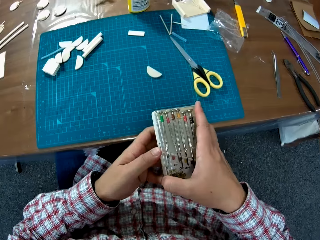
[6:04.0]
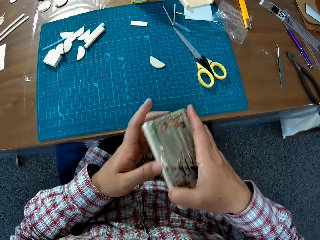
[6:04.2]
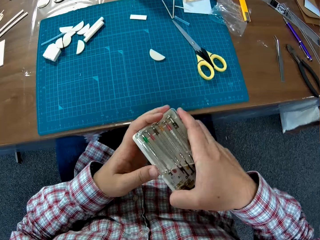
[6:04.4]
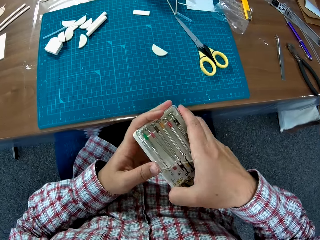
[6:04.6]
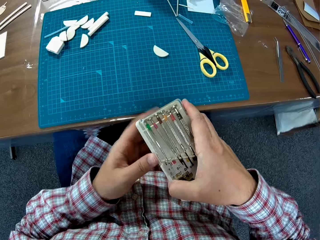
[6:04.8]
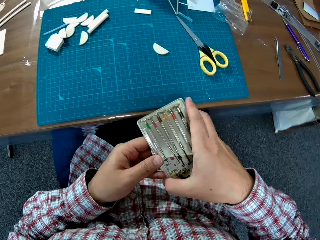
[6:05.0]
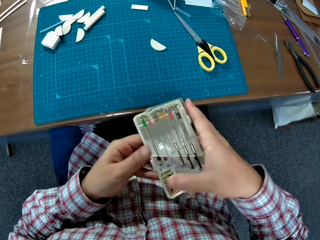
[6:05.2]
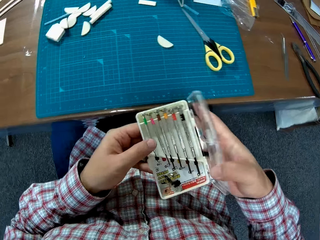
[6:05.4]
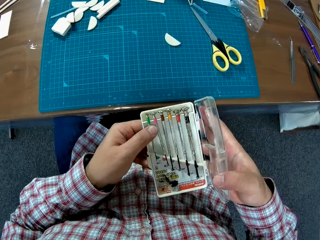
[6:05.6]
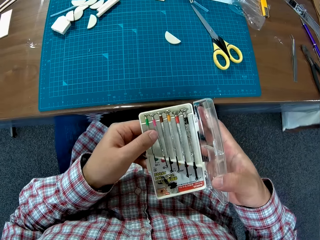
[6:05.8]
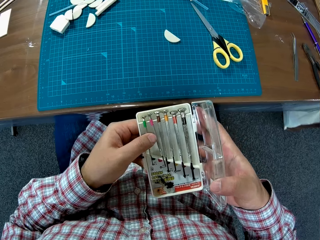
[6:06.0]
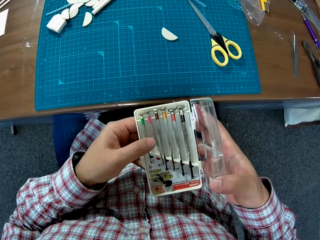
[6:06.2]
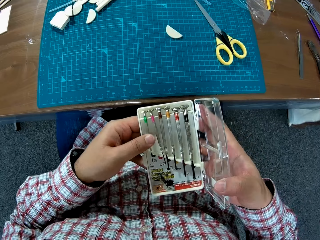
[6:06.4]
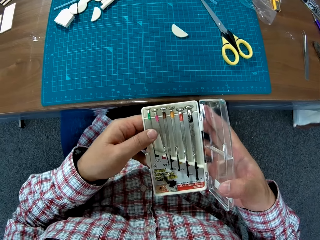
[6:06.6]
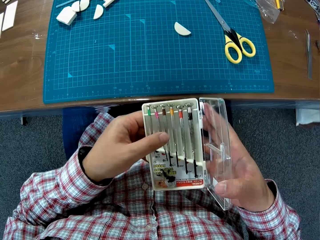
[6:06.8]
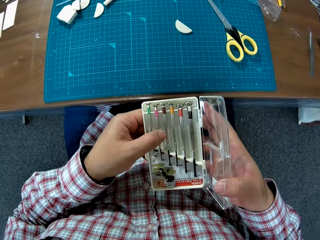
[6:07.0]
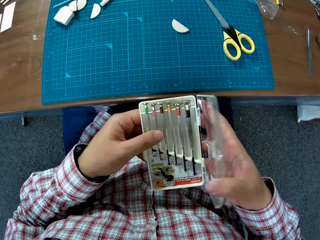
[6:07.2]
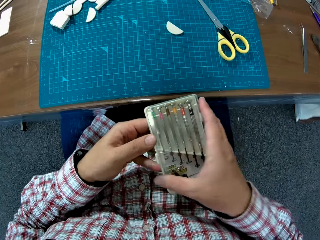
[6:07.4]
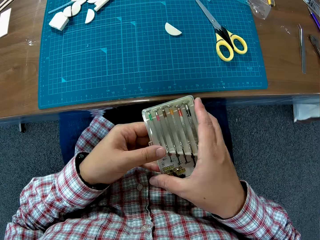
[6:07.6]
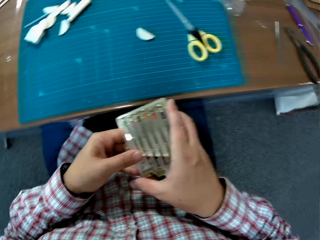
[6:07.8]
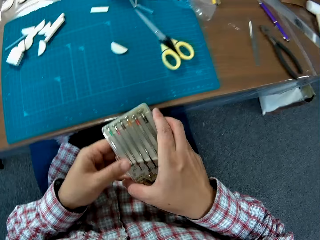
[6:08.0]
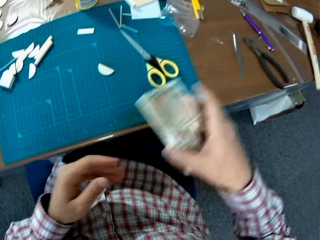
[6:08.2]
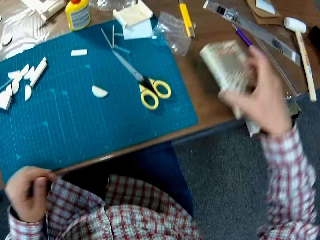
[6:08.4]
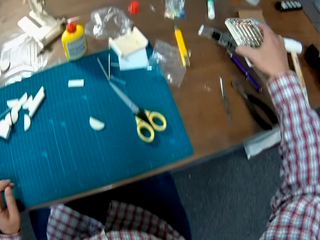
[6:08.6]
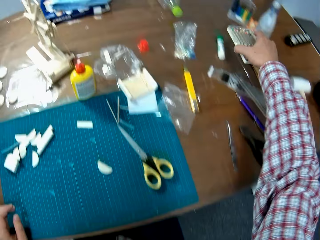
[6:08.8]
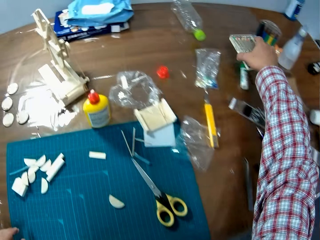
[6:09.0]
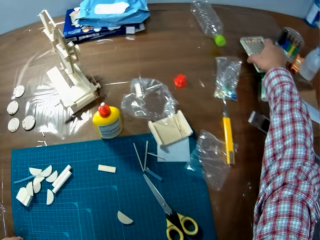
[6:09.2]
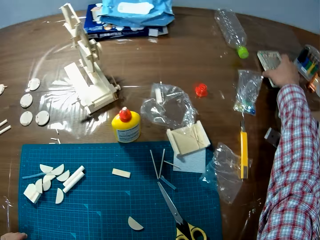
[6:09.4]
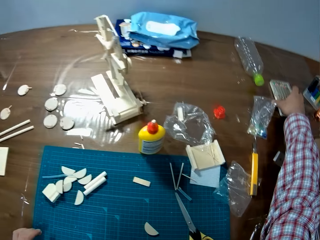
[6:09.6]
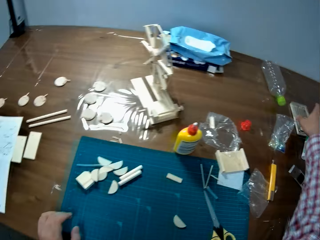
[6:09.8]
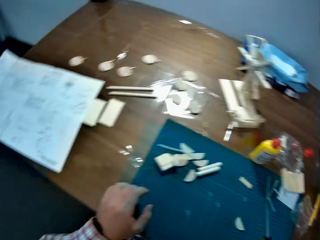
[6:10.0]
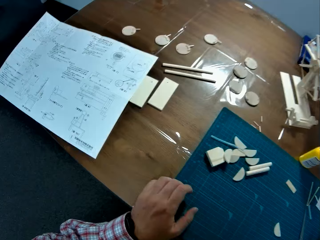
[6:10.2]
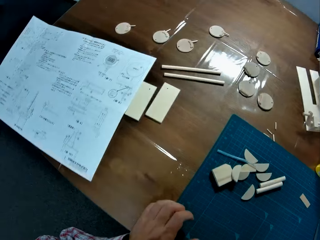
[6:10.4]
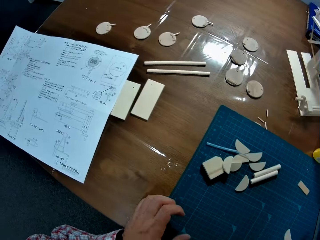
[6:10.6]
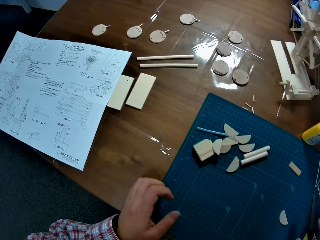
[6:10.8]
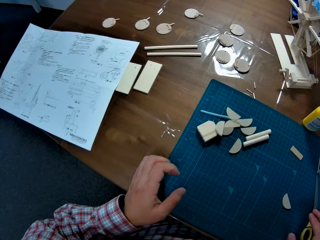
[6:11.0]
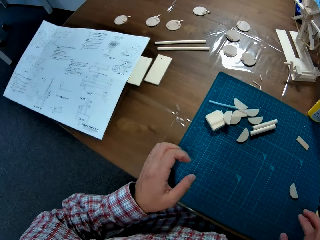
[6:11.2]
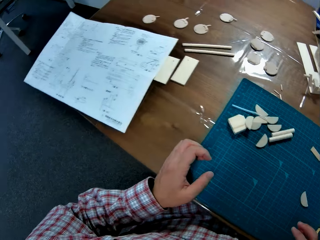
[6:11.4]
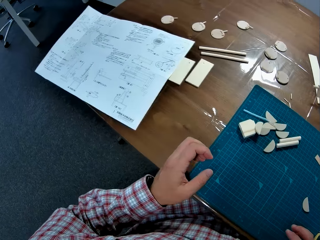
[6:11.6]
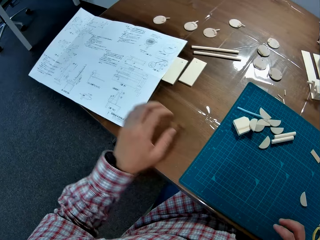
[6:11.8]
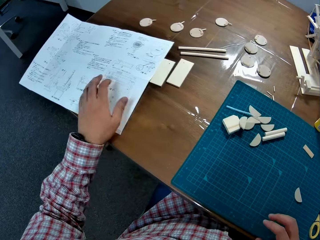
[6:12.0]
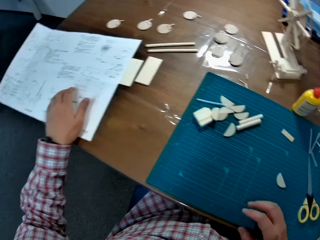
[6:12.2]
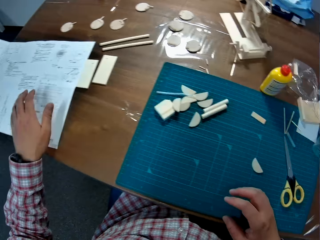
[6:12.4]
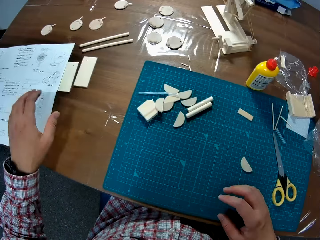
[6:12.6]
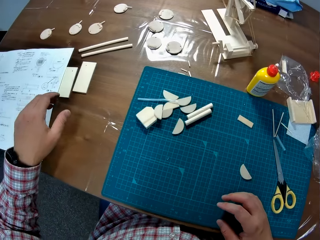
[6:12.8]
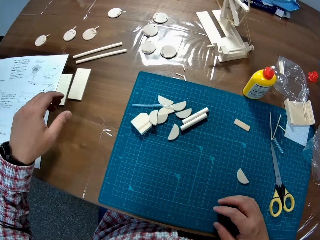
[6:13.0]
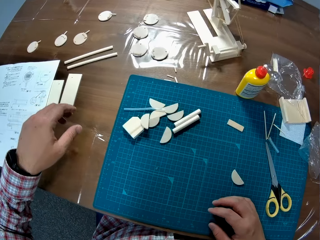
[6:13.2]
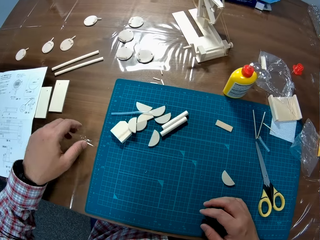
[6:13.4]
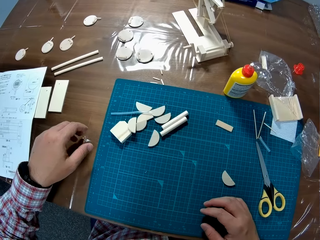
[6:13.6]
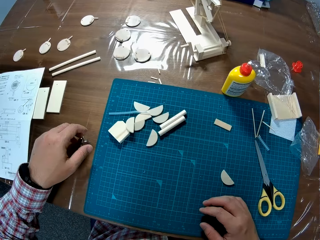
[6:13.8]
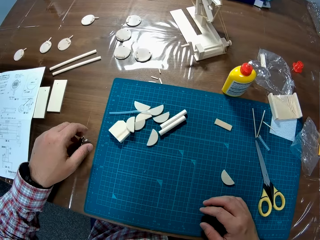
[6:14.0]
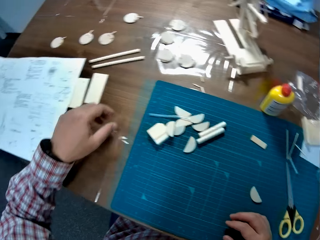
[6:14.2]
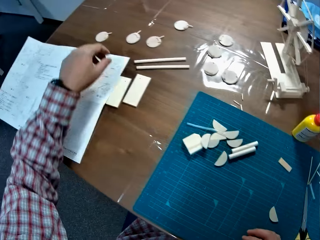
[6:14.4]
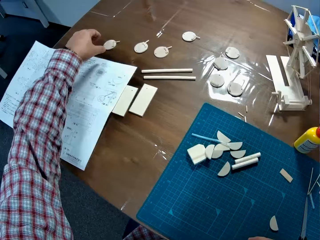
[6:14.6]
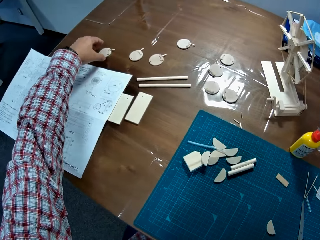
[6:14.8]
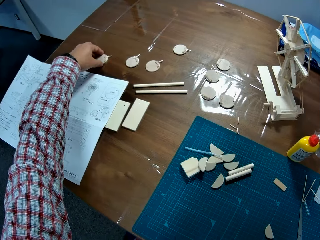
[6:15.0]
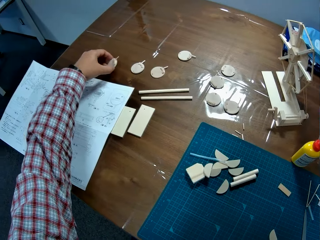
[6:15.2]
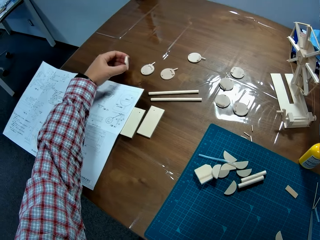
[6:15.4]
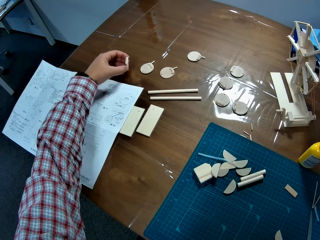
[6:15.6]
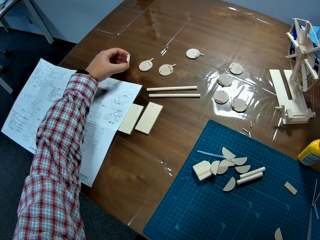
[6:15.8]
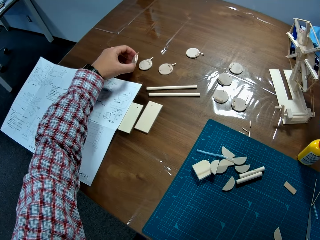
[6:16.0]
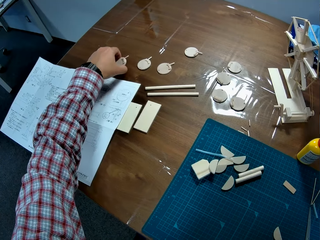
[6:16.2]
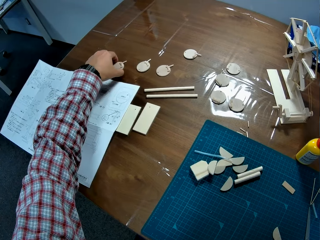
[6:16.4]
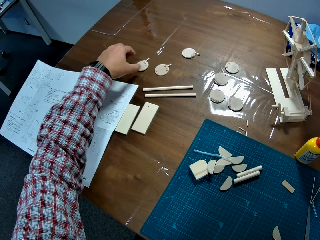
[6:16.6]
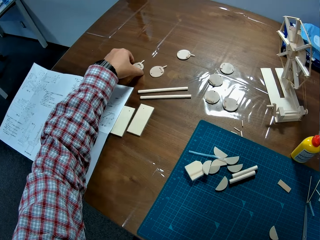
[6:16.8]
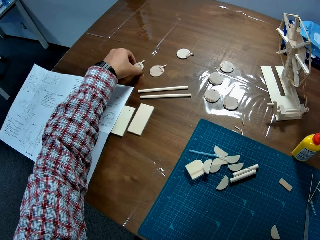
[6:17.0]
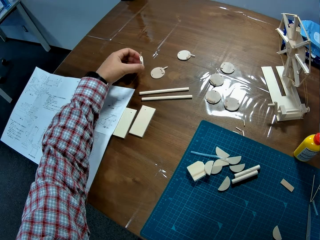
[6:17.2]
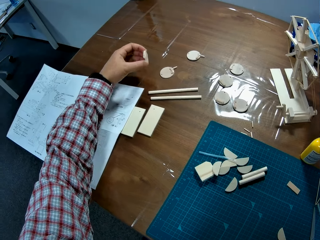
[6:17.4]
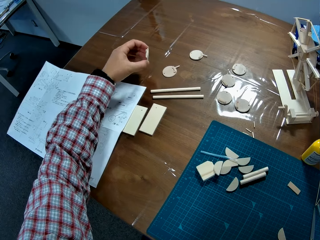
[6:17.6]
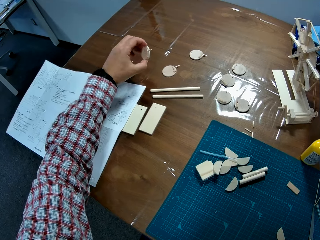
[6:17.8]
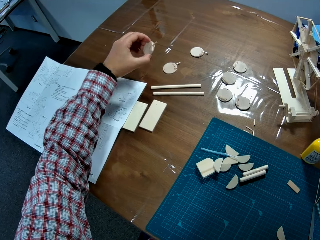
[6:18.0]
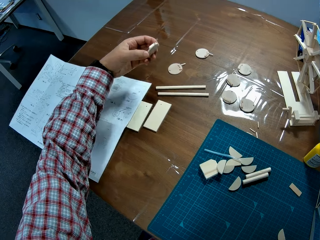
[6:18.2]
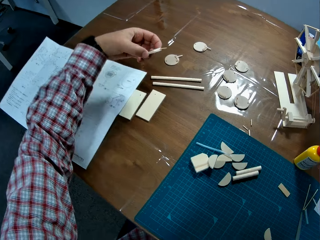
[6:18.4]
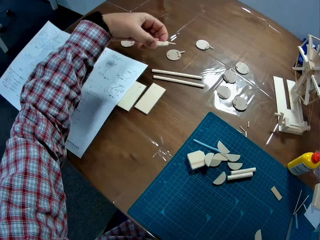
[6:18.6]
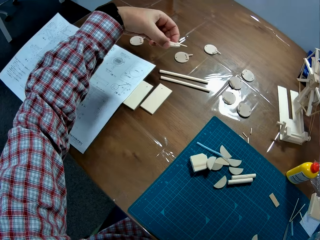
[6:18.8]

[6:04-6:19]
The camera wearer opens the screw pack or set of screwdrivers. They adjust the screwdrivers, close the set of screwdrivers, and align the screw. They drop the set of screwdrivers on the table. They touch a paper on the table. They pick up a plastic or piggybank on the table, and drop the plastic on the table. They pick up another plastic or piggybank on the table.

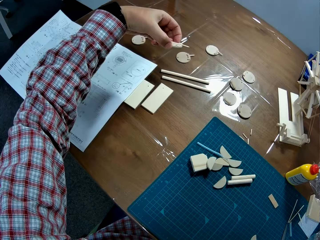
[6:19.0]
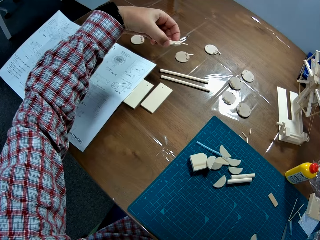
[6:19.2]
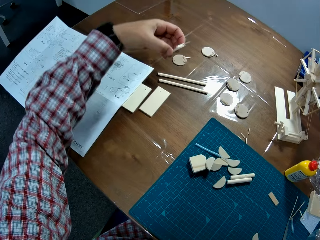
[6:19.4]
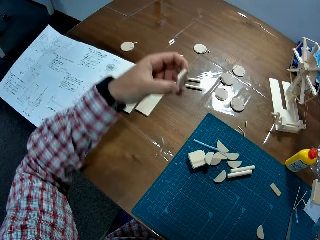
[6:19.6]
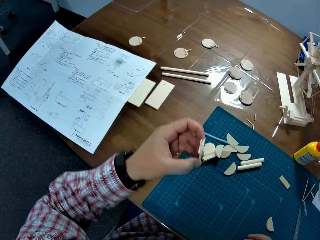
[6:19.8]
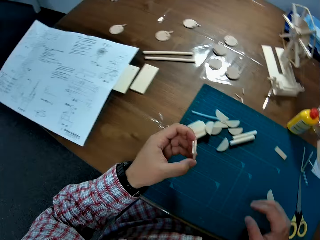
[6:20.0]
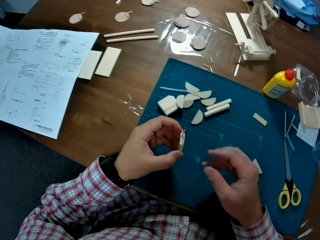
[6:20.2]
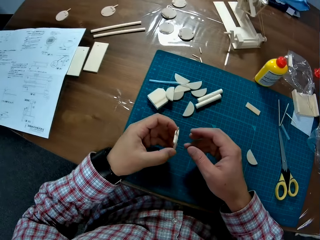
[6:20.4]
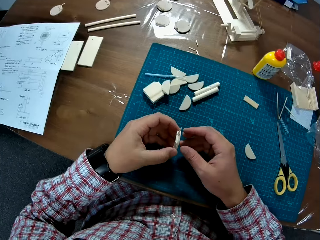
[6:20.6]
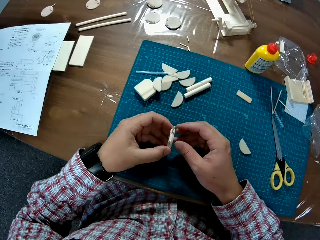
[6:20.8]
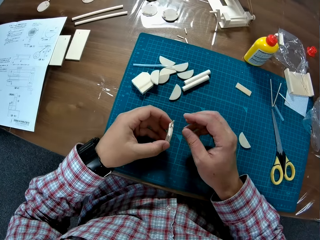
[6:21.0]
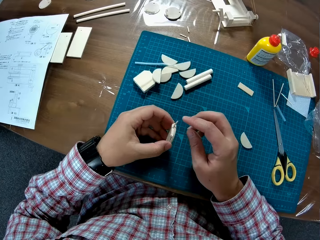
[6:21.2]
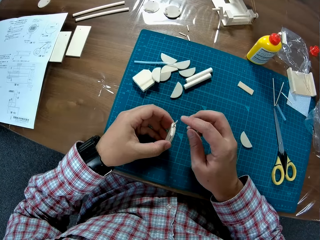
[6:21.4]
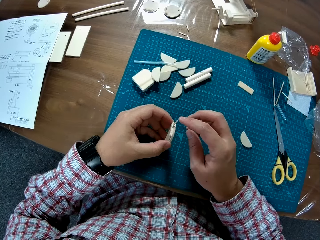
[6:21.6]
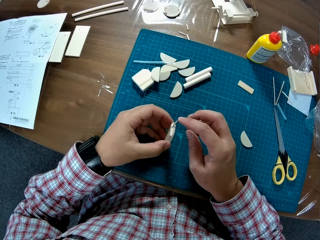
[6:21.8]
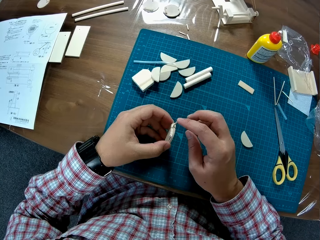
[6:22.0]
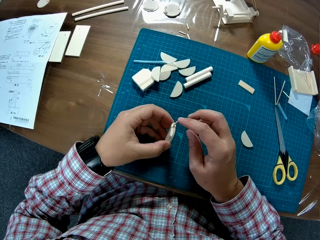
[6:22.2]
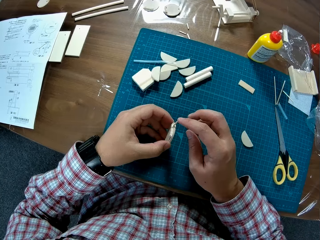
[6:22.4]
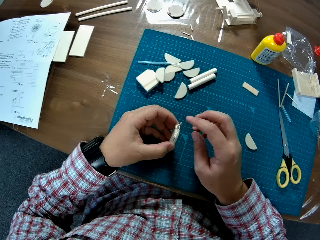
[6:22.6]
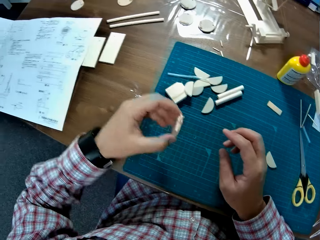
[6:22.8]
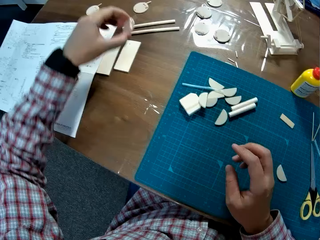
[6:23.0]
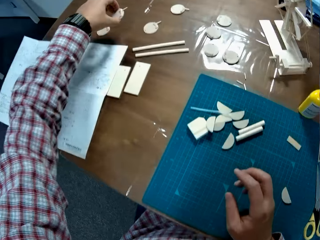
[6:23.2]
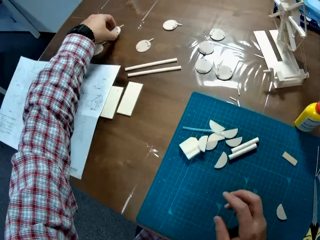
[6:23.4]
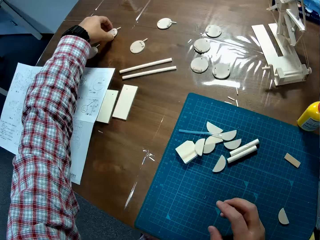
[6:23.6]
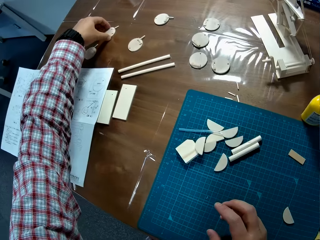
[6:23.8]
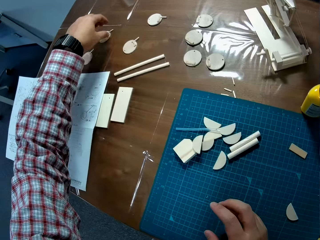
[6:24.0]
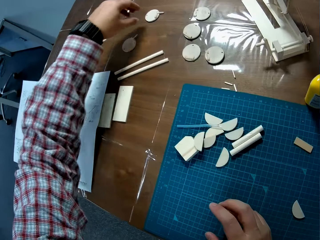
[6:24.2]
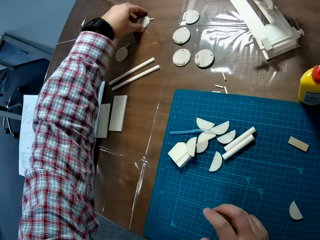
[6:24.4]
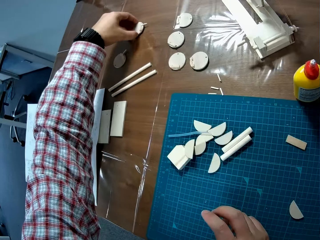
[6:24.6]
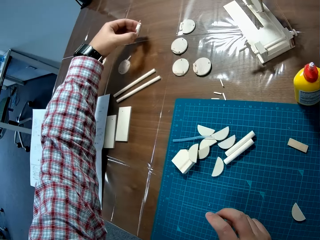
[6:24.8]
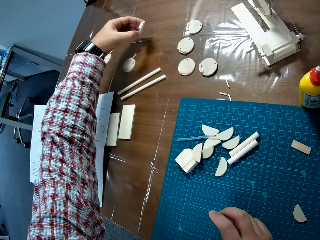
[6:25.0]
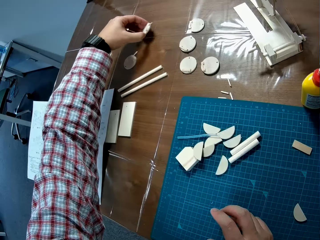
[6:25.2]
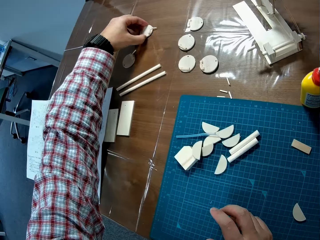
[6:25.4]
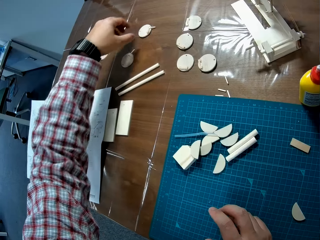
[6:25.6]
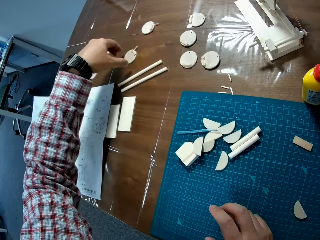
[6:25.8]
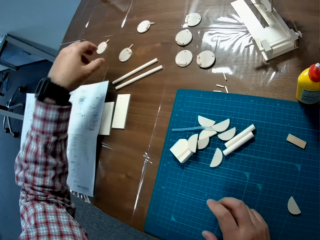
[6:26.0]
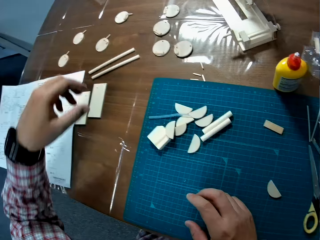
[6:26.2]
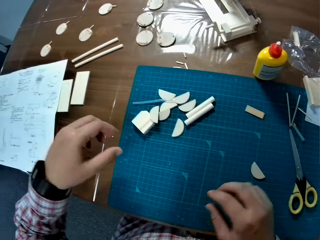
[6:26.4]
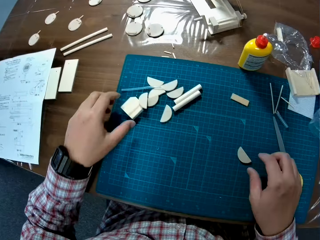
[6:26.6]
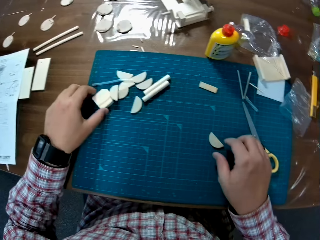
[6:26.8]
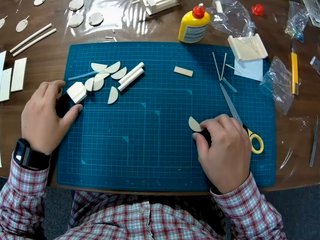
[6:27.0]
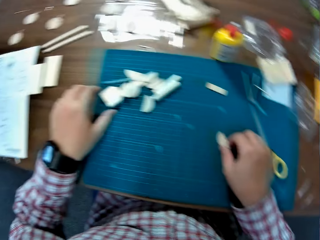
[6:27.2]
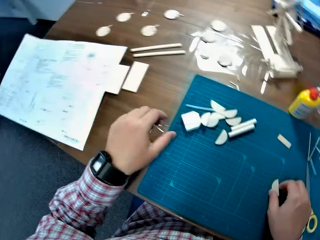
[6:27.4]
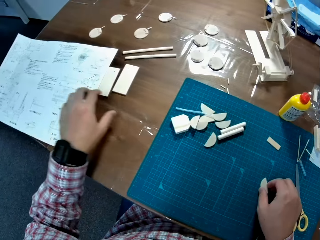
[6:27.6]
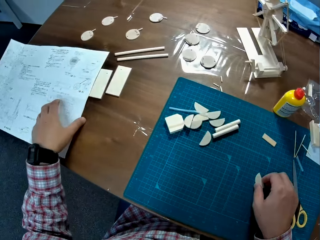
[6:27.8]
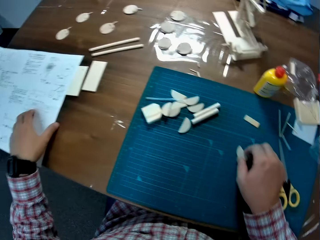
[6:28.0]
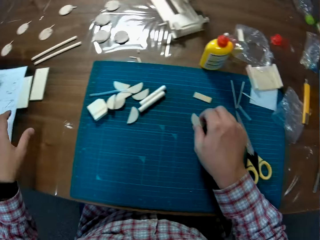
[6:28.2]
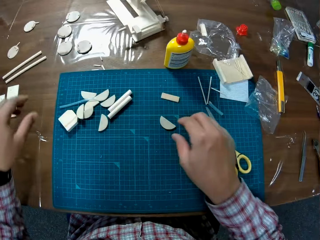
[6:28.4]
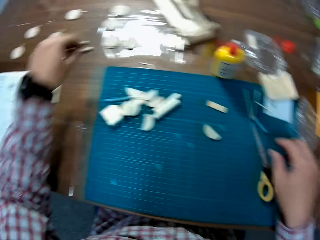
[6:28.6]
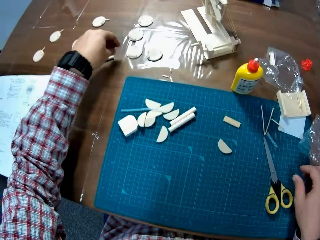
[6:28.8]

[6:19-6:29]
The camera wearer checks on the piggybank. They touch the rod on the piggy bank. They adjust the plastic, and drop the plastic on the table. They pick up the plastic on the table, and drop the plastic on the table. They move a semi circular plastic on the table.
